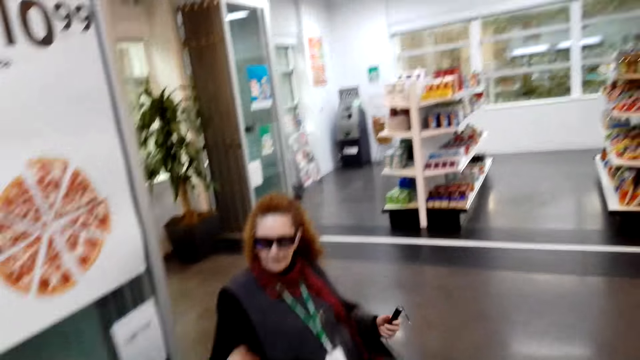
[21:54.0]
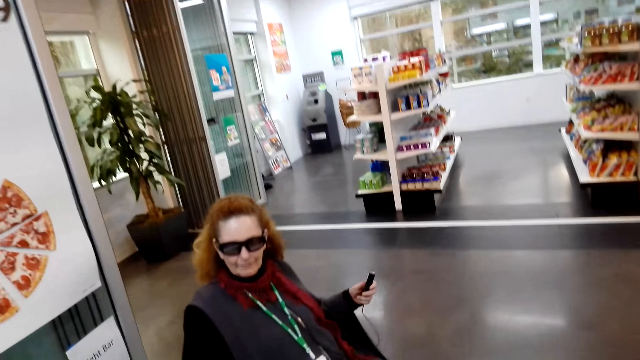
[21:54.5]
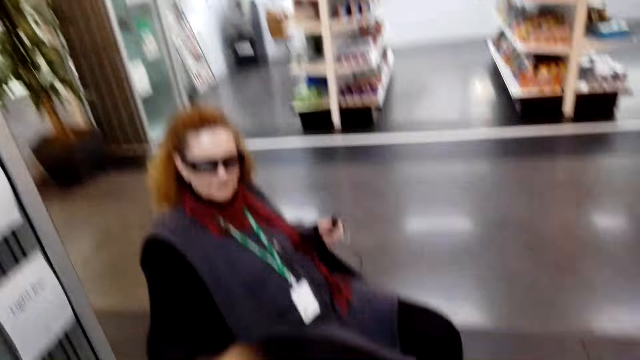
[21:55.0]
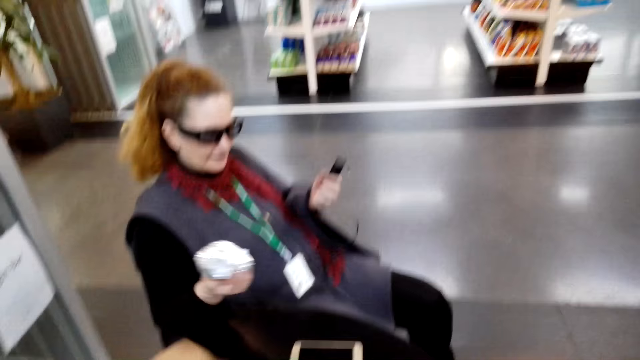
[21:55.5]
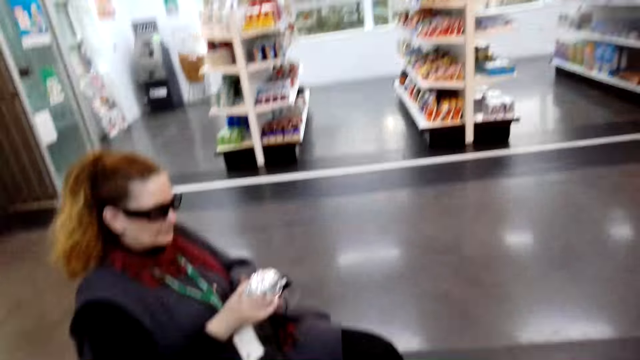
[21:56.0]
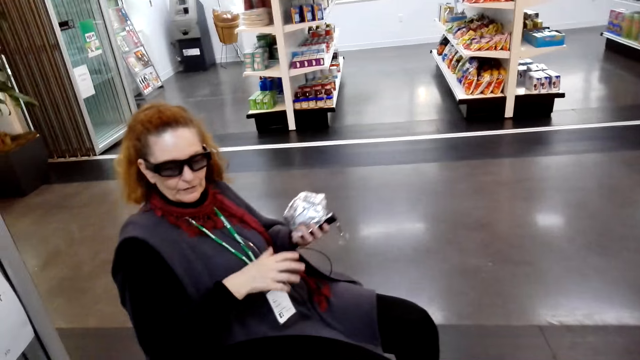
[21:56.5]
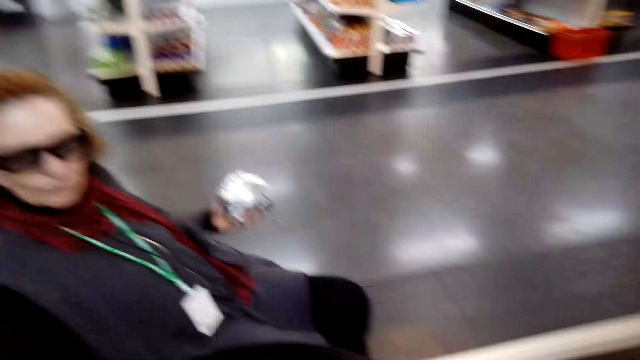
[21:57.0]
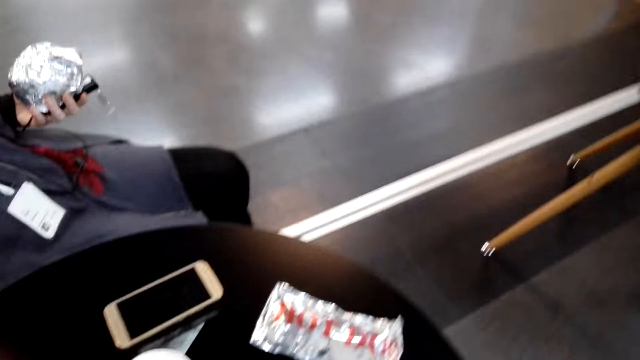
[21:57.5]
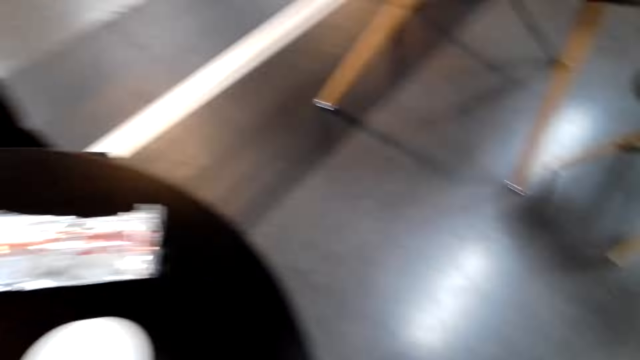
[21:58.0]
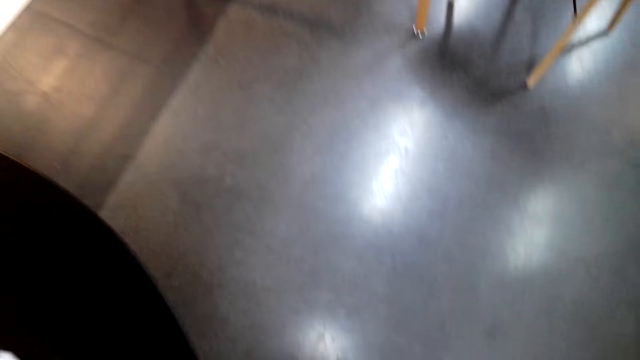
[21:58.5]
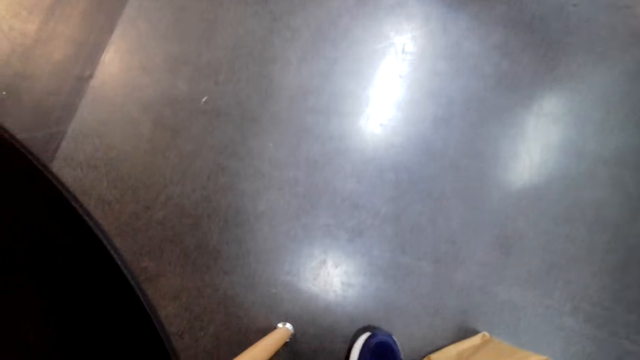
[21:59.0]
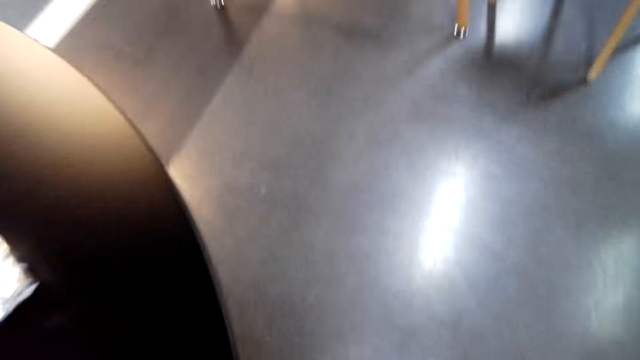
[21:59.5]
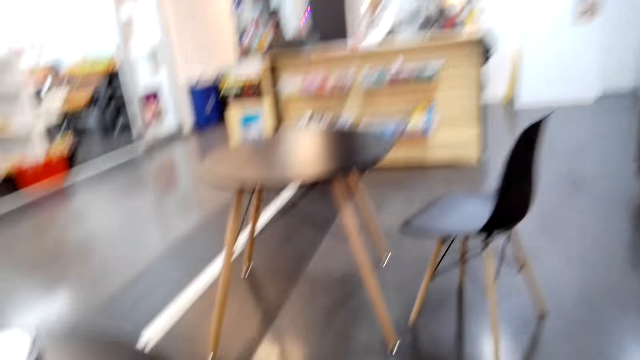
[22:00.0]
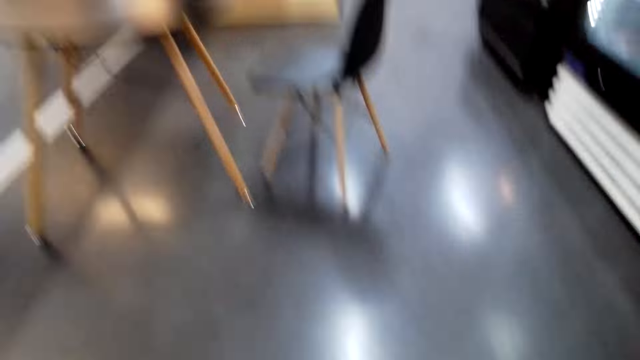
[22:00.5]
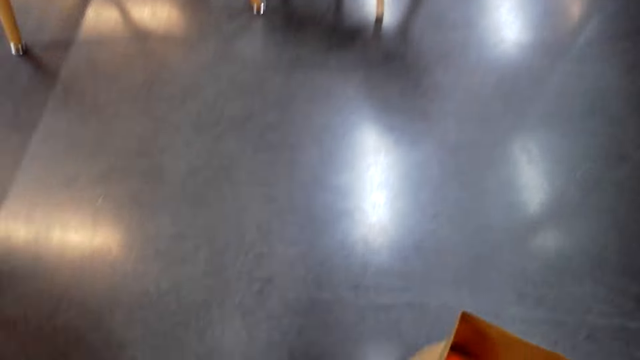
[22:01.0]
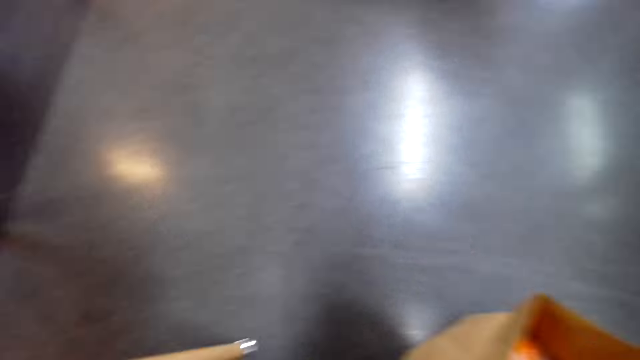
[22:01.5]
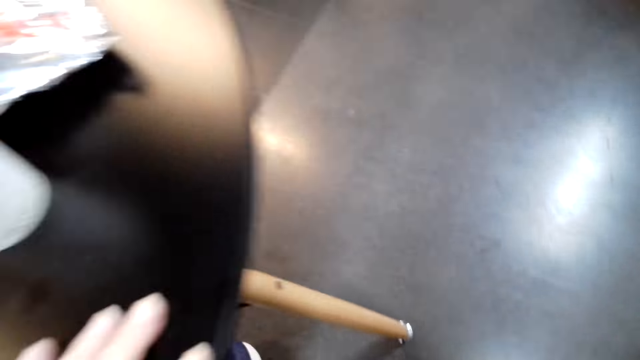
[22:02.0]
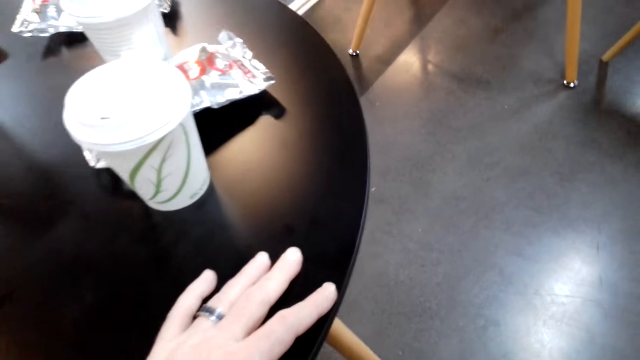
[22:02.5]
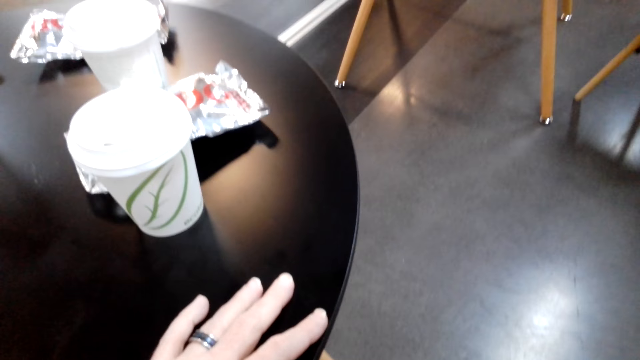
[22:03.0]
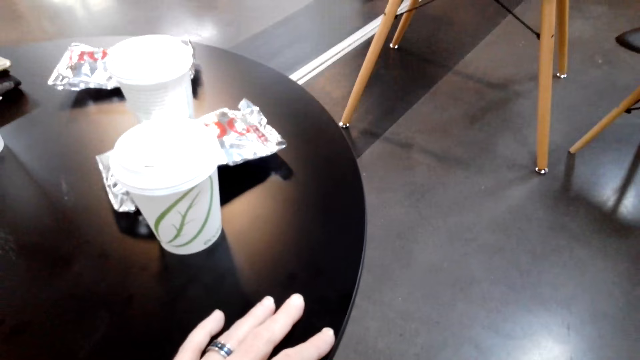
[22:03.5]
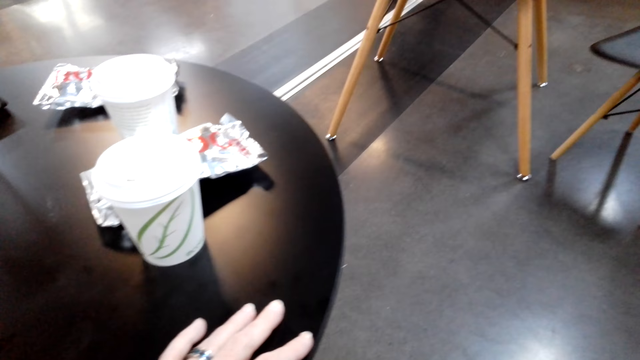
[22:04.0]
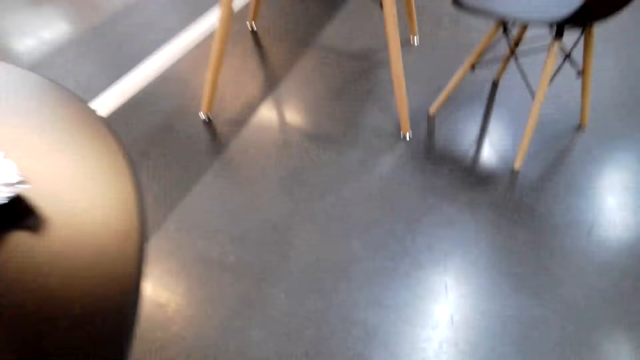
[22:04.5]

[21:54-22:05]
A woman converses with the camera wearer. The woman picks up a dish on top of the table. The woman converses with the camera wearer. The camera wearer touches the table.

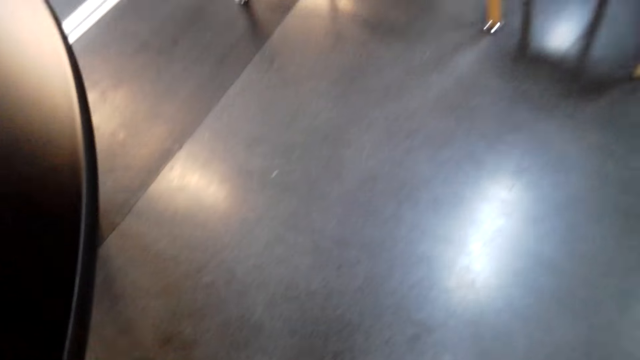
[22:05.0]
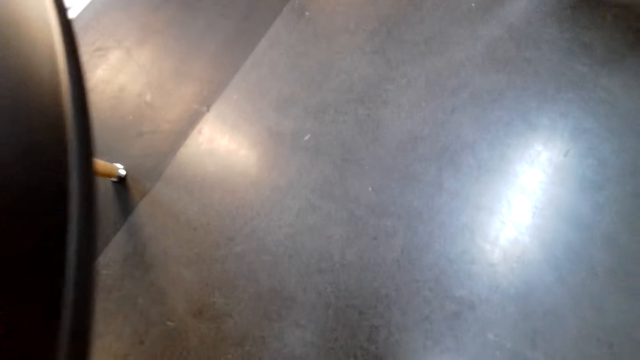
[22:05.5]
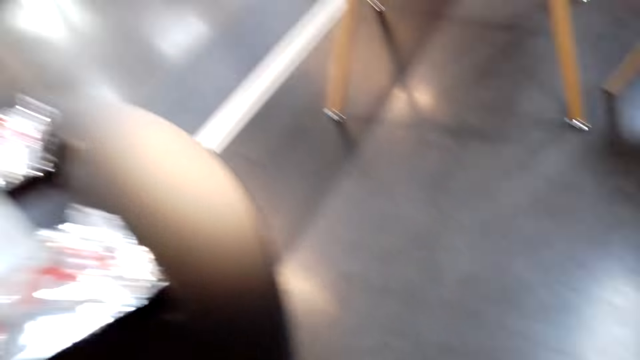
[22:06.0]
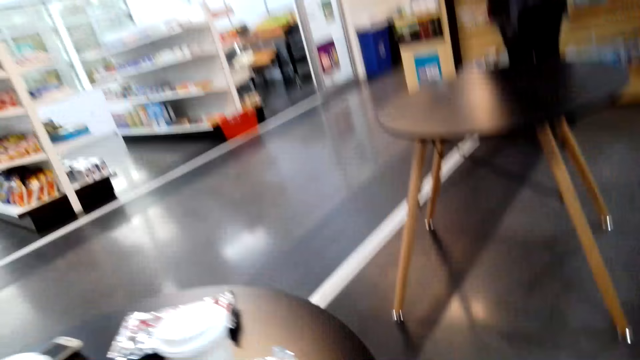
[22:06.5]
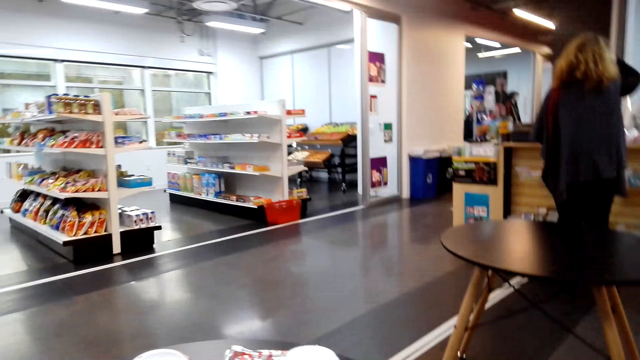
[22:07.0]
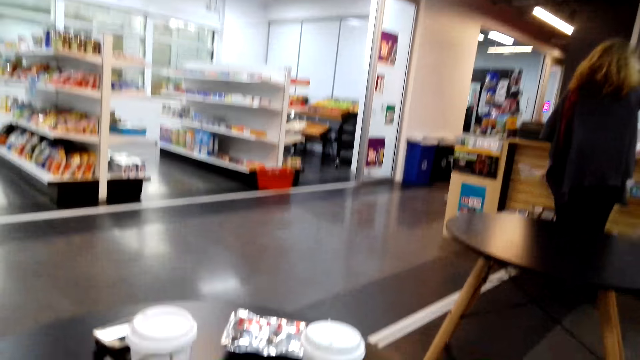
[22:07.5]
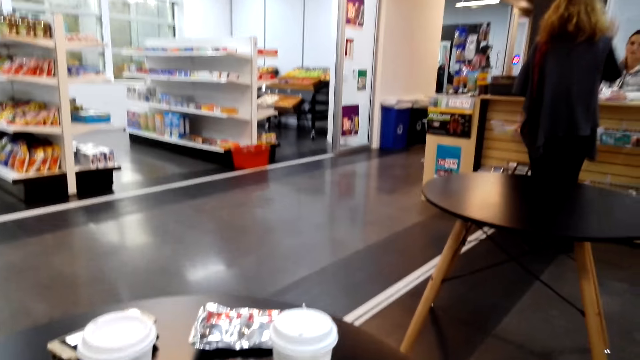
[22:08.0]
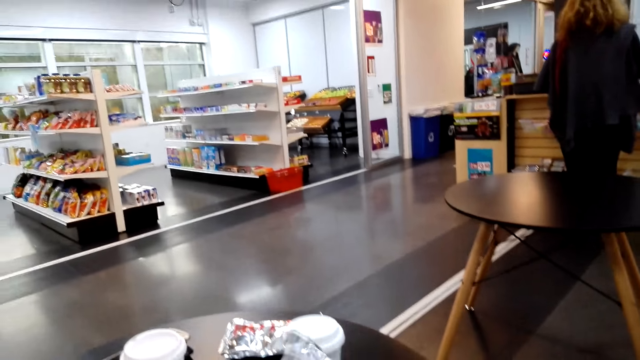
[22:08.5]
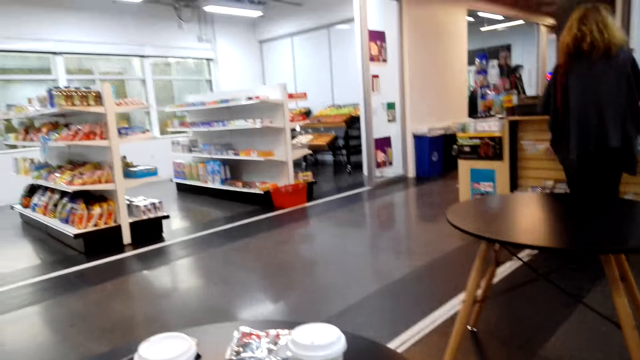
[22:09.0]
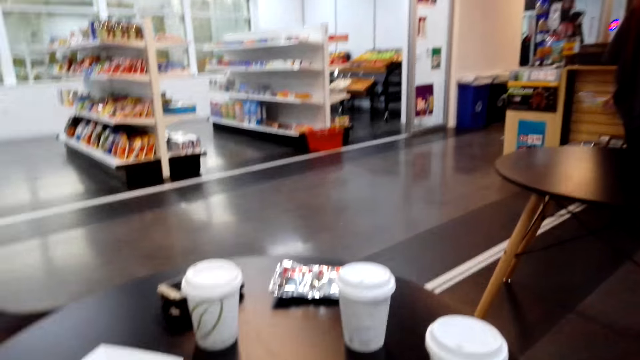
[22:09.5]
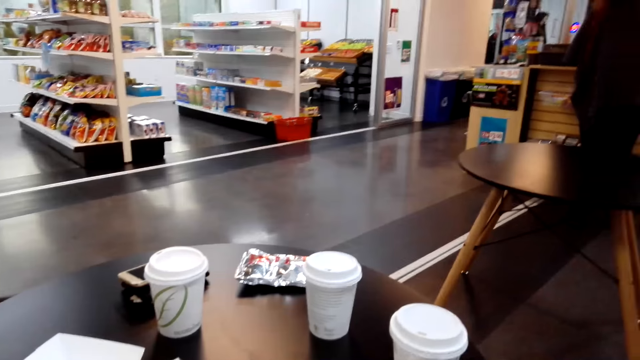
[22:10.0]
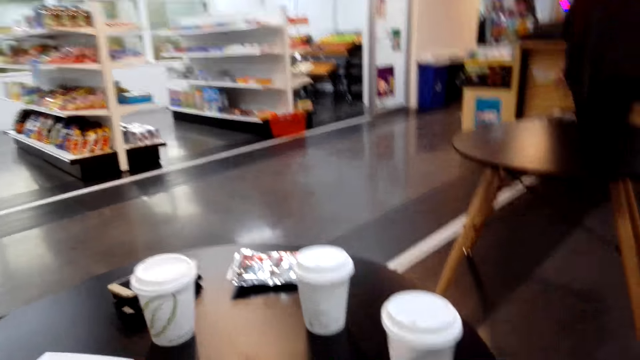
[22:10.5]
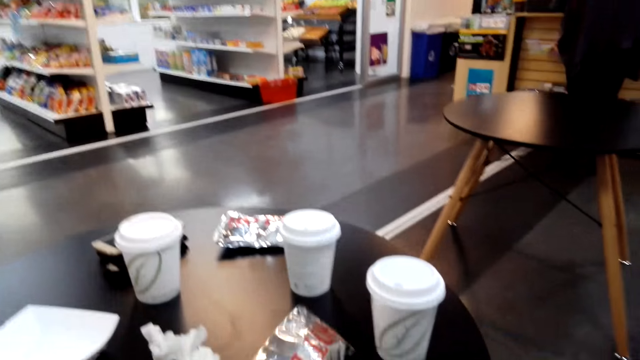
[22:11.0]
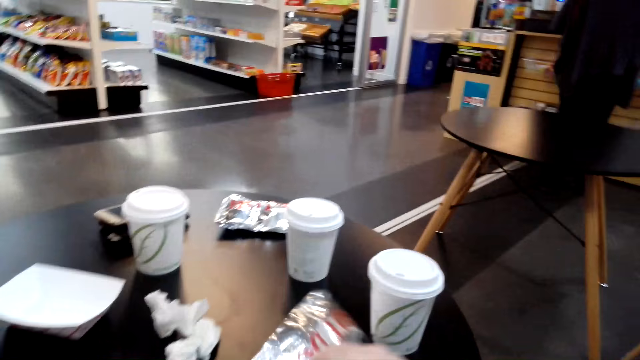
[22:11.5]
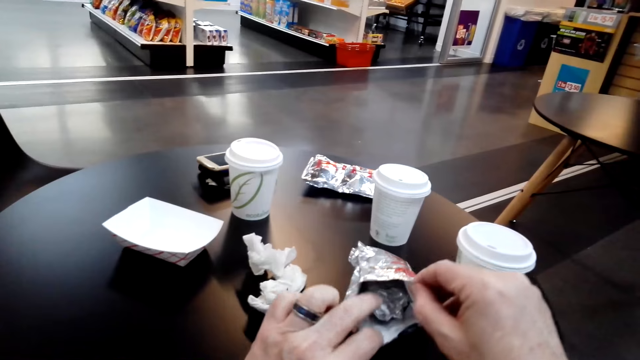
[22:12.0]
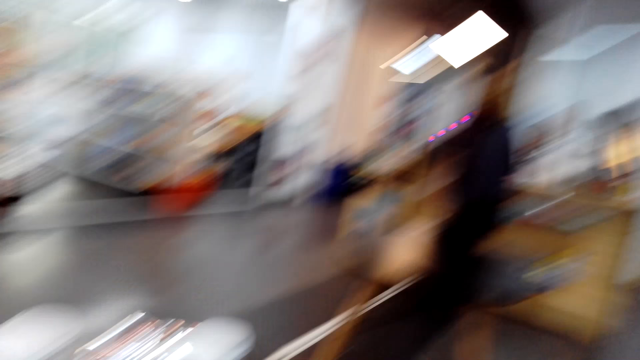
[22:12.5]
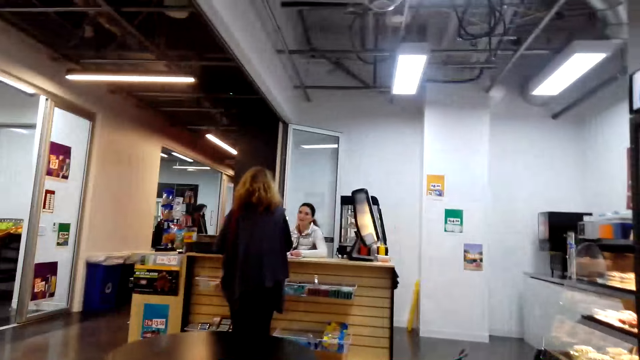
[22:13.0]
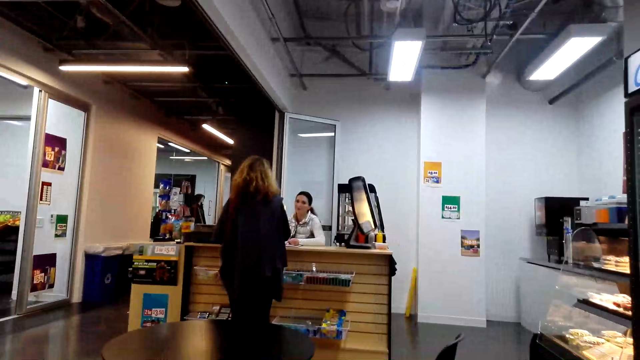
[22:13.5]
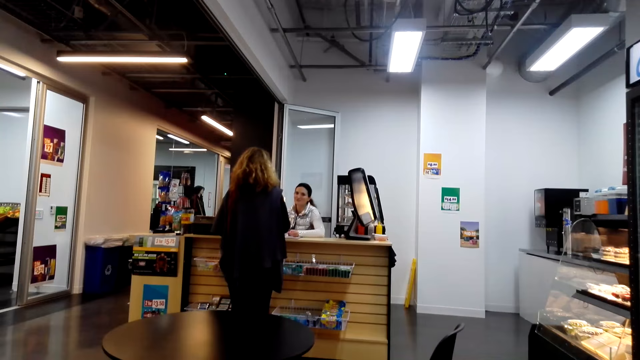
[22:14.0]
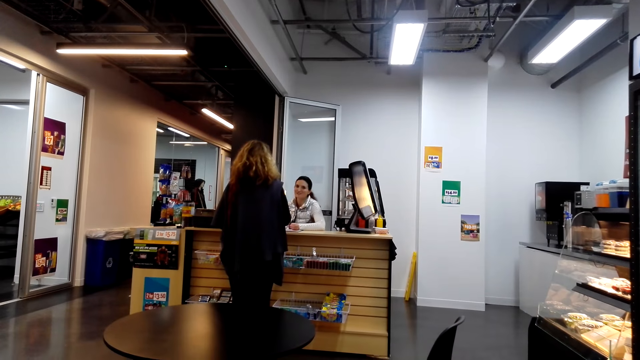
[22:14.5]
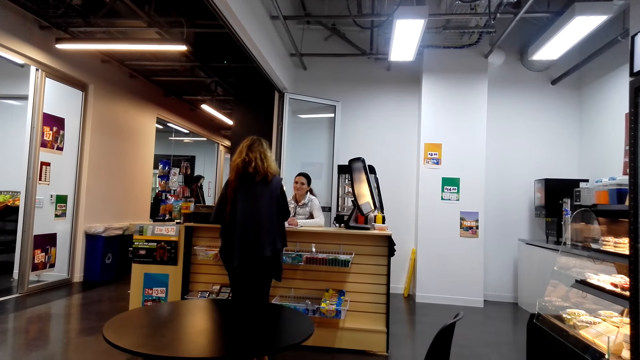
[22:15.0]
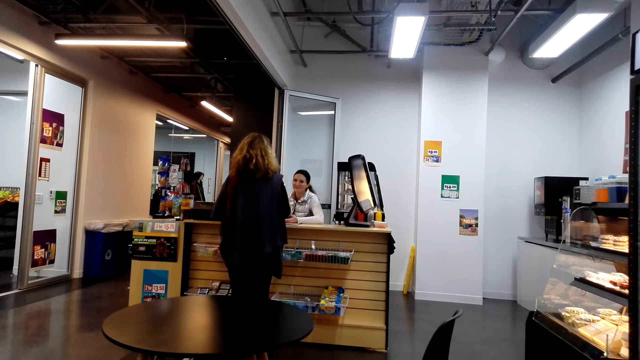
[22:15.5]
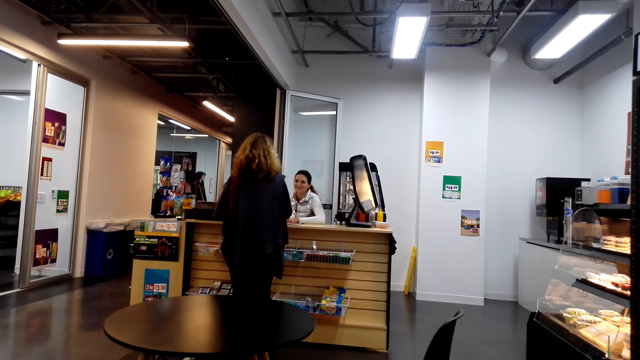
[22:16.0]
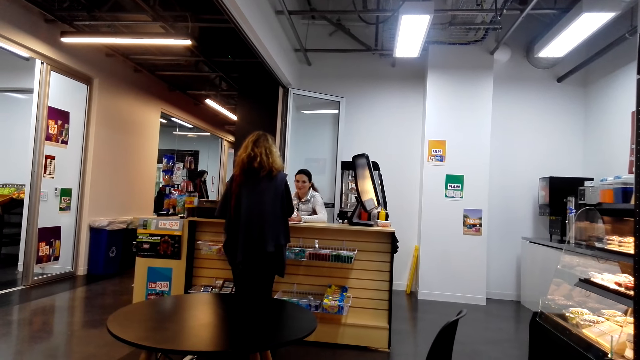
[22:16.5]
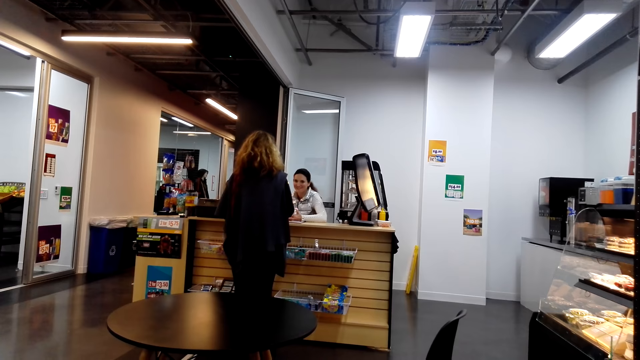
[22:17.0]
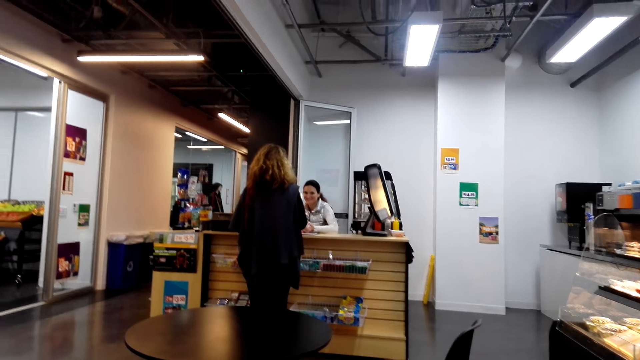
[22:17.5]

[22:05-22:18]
The camera wearer laughs. They move the camera around. They hold papers. A woman converses with another woman.
